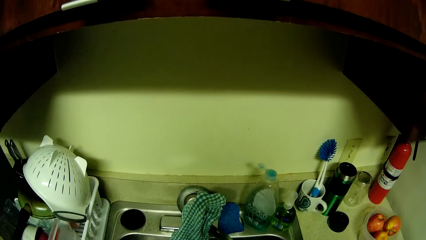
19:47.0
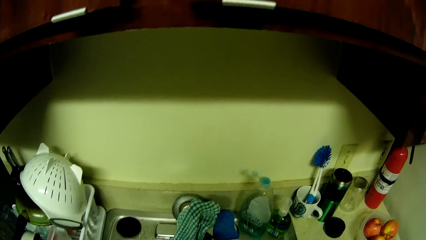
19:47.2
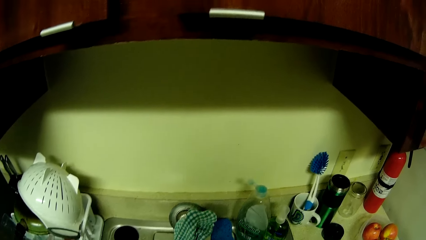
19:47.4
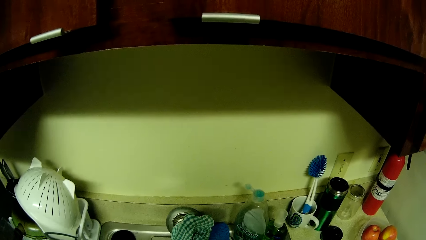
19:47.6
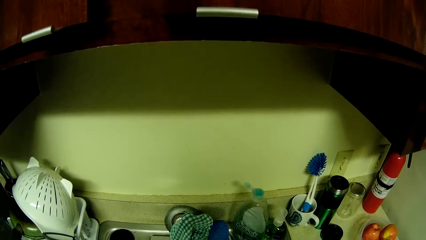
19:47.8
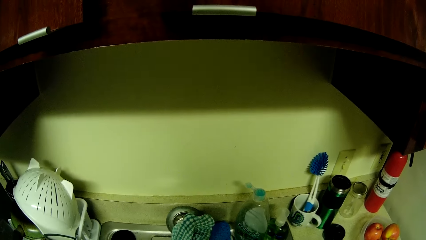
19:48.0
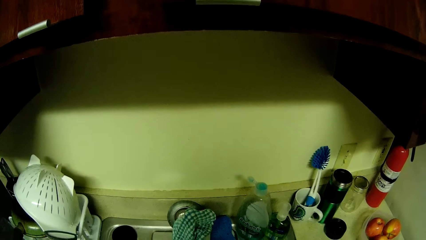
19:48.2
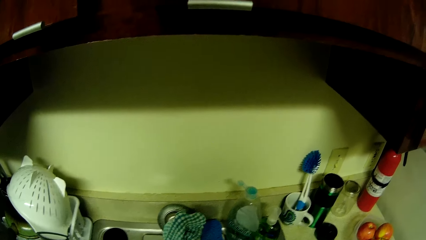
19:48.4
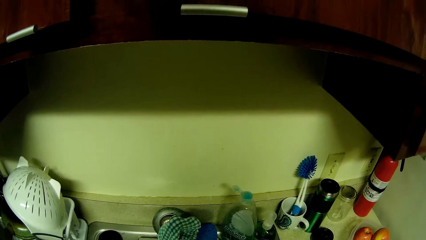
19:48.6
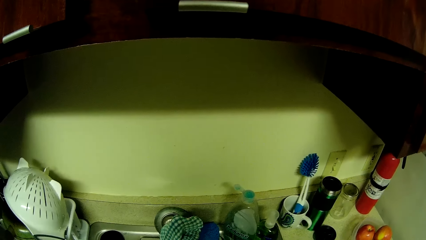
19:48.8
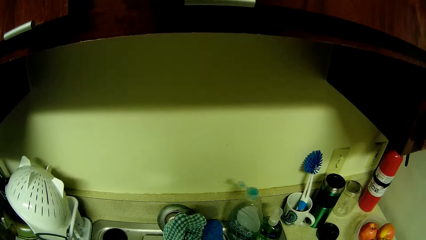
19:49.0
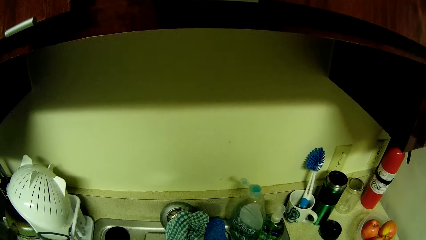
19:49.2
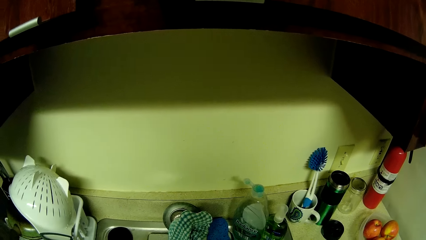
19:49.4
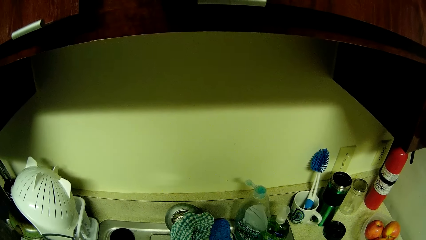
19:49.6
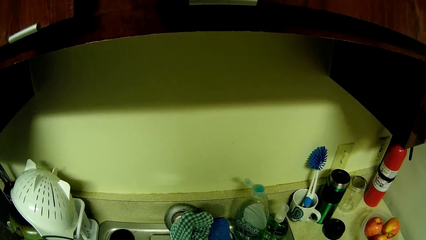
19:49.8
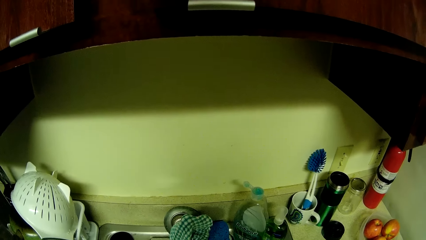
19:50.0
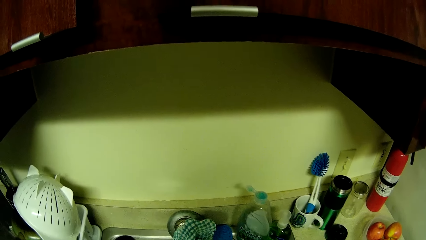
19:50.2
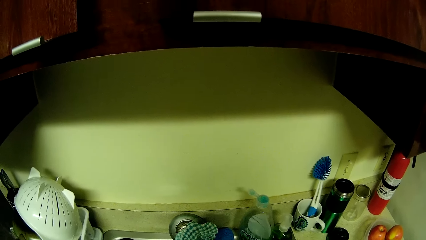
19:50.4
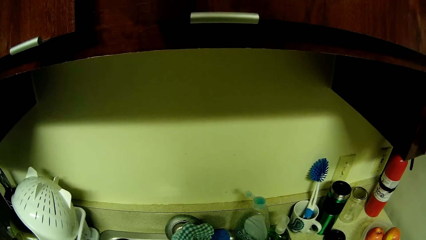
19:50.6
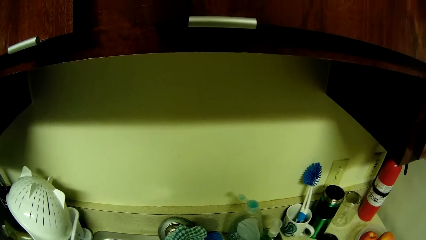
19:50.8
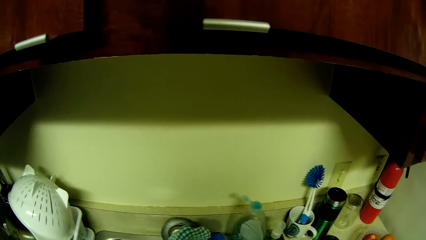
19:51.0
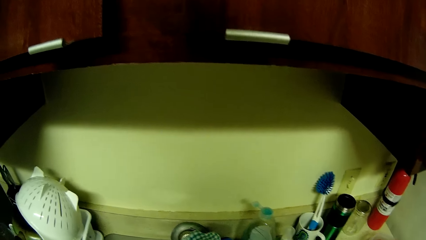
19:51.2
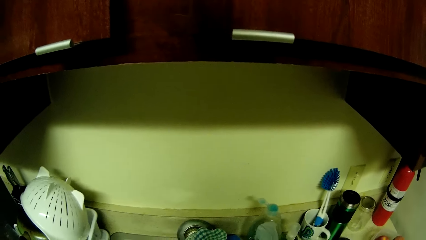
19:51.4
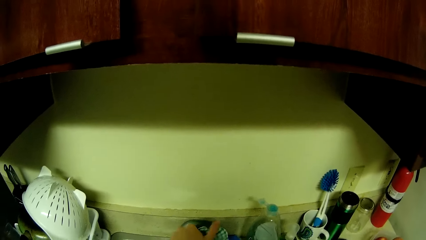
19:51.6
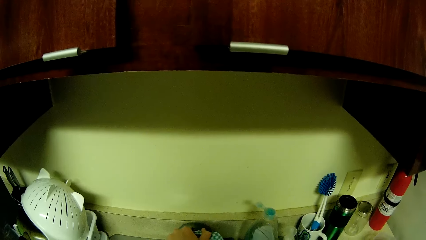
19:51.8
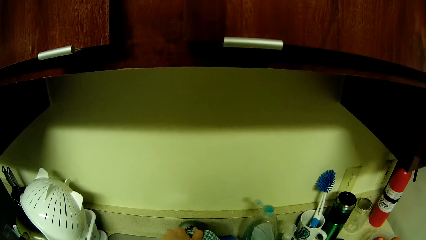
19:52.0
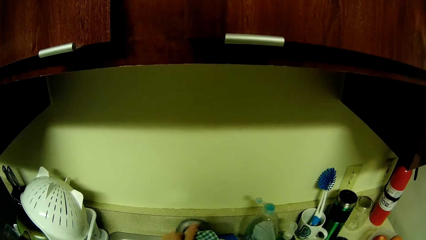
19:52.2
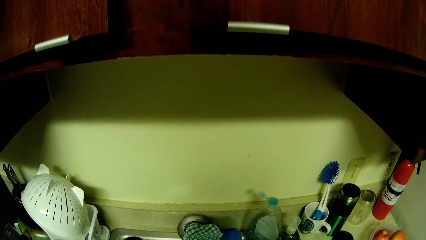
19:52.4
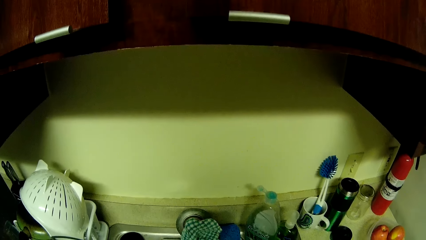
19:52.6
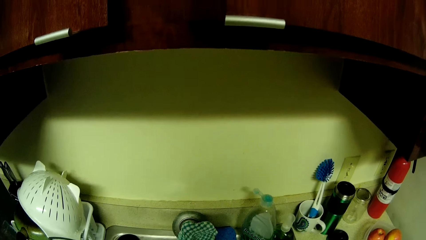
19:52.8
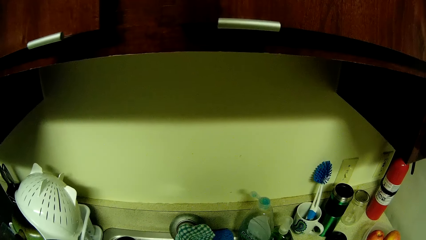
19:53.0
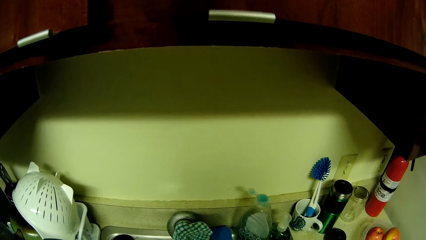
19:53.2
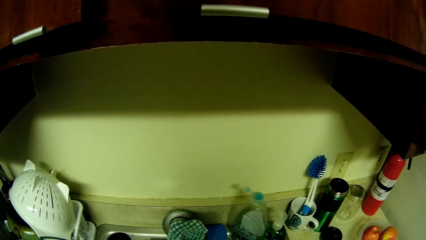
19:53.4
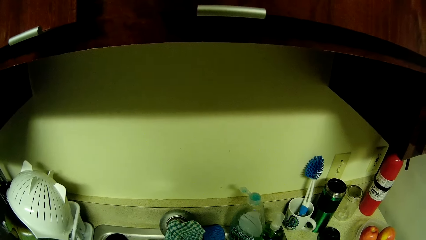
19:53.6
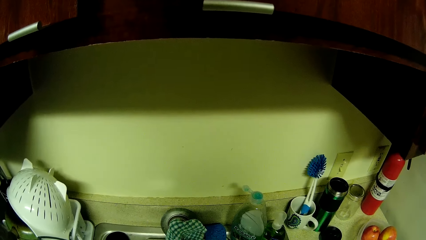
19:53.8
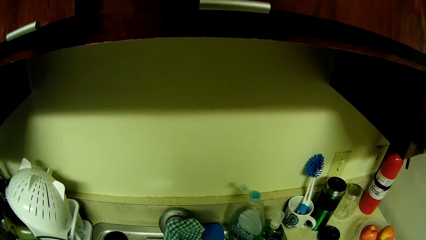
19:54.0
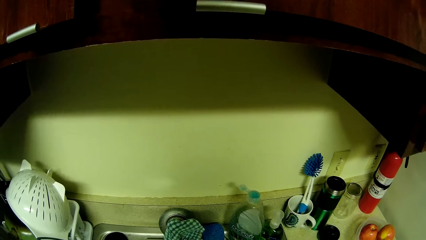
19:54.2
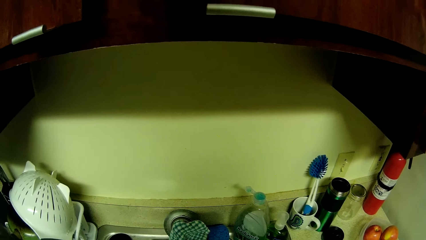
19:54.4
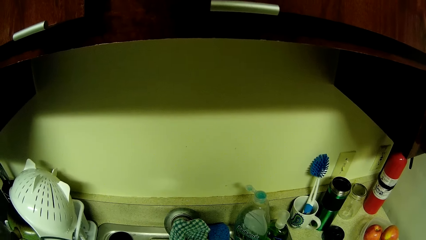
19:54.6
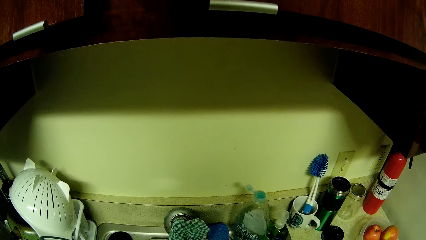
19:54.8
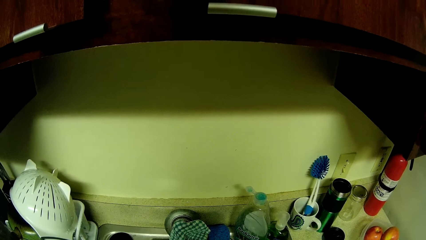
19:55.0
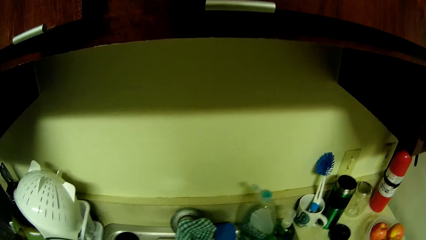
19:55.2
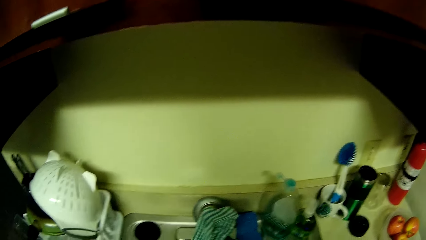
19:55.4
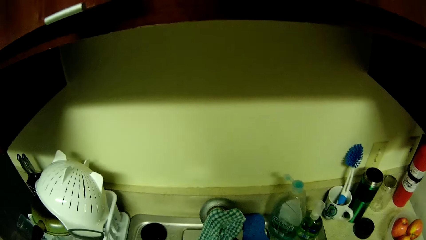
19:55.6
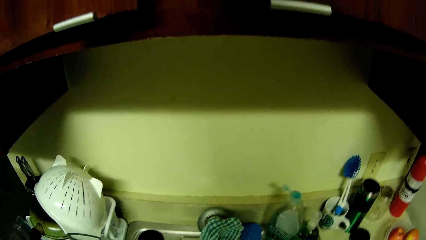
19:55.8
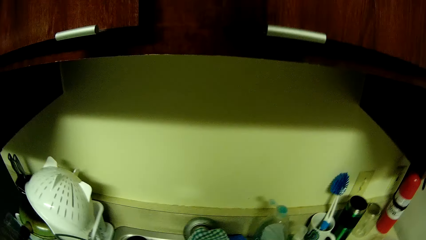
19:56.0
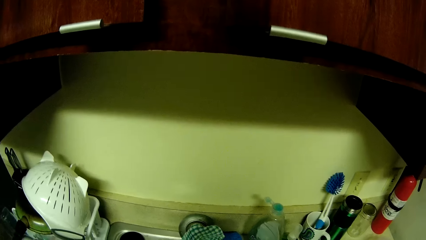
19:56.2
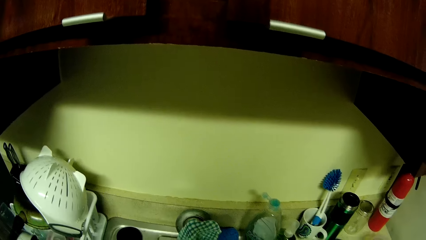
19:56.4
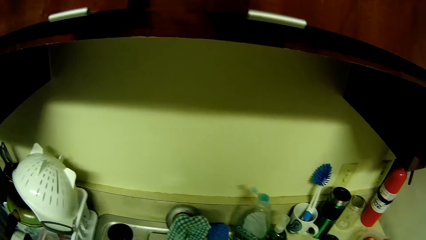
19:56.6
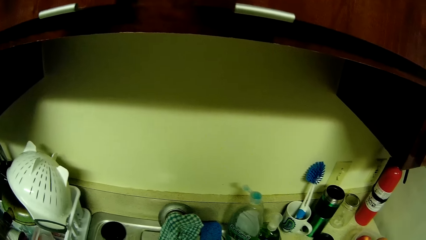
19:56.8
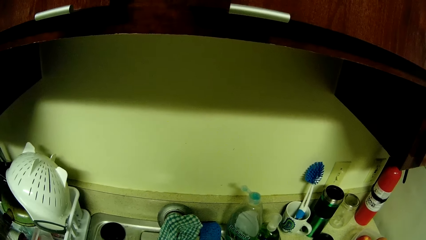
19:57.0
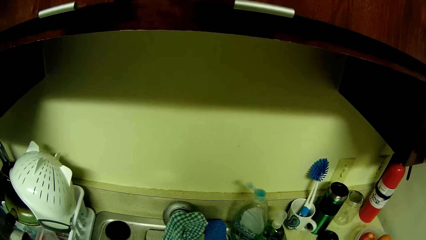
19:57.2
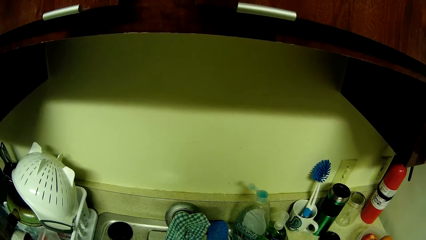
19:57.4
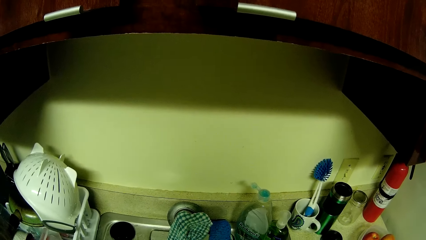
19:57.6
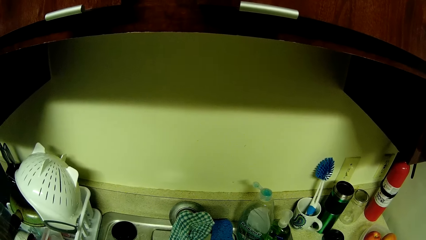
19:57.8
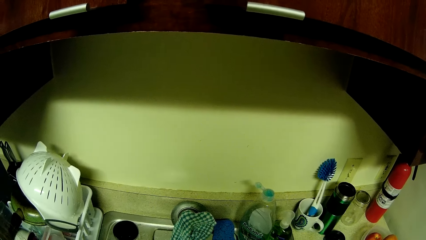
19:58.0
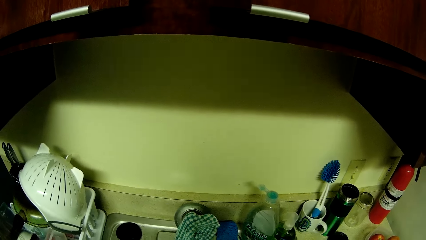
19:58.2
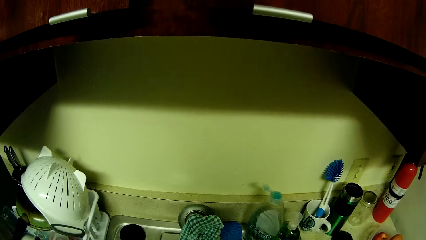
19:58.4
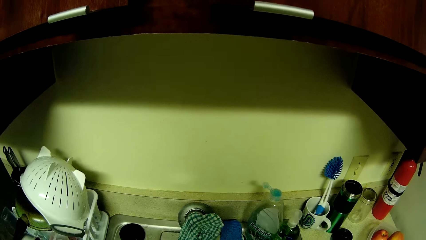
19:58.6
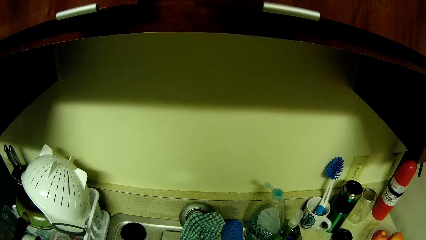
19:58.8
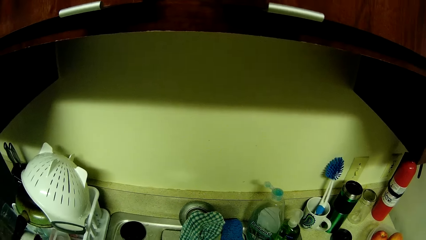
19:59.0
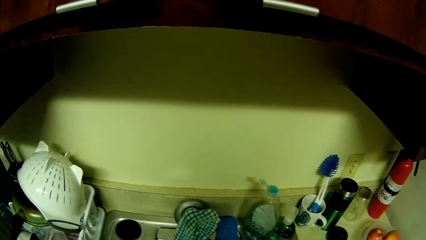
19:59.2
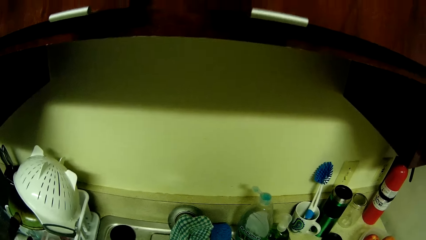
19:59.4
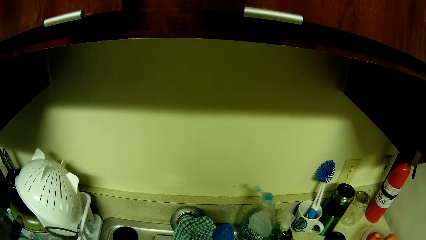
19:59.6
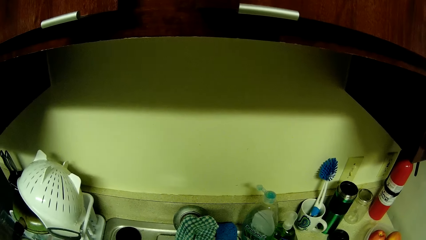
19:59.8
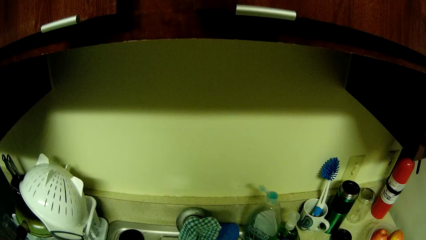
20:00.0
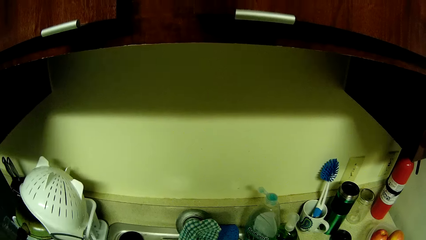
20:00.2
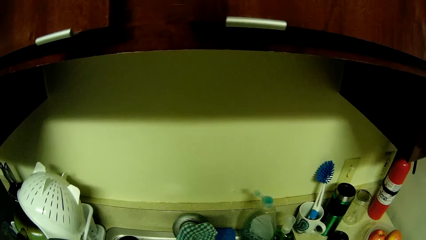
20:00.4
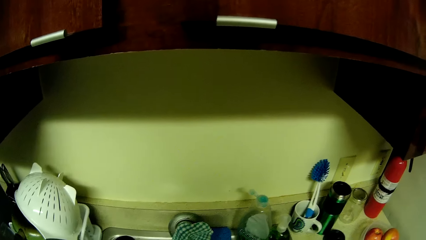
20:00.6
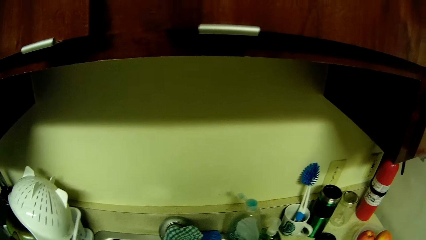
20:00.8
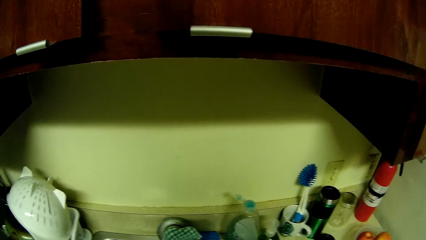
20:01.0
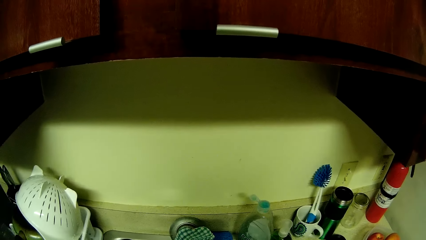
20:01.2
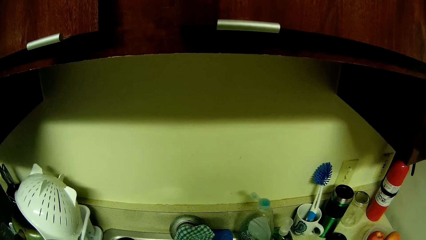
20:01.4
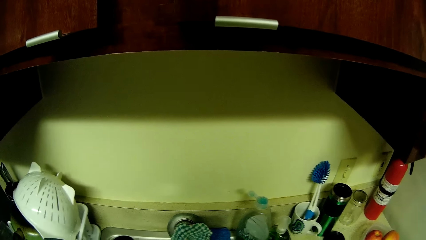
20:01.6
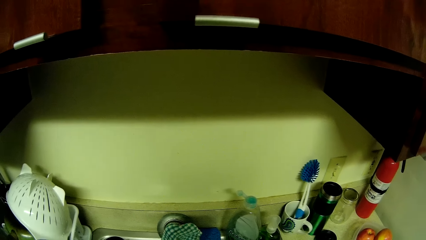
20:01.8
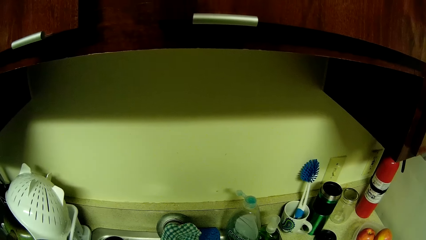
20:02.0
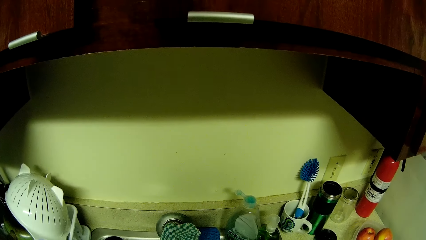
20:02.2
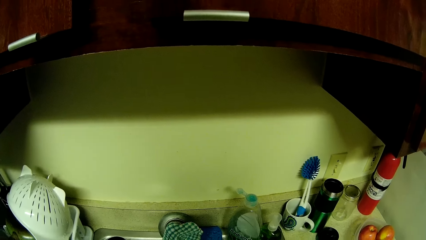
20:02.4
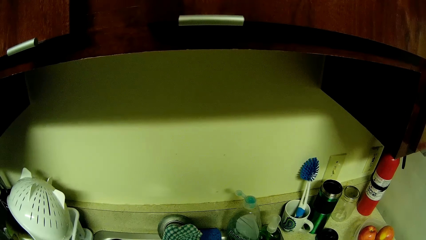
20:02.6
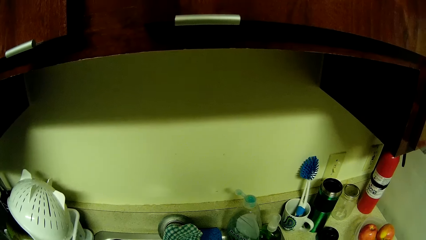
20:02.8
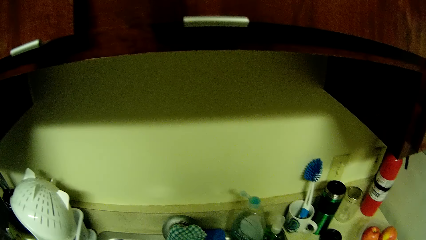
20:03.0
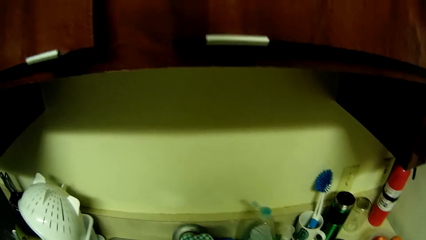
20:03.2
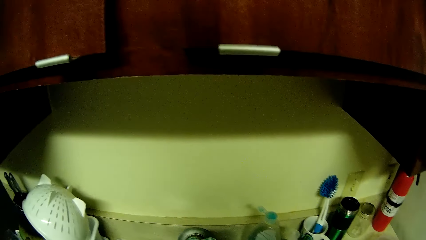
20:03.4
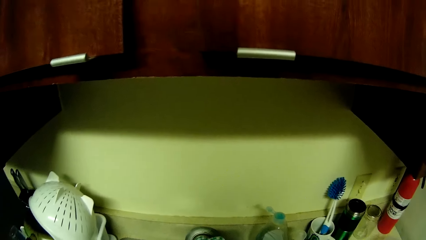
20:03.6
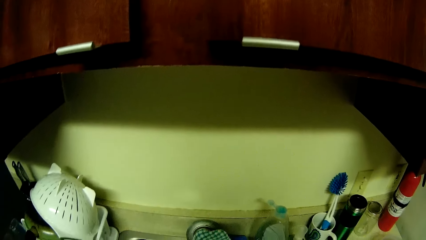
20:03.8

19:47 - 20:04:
The camera wearer washes something. She turns on the faucet with her left hand.
